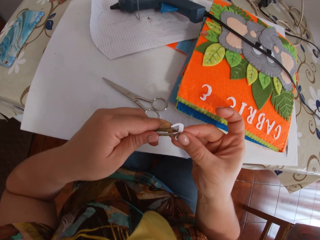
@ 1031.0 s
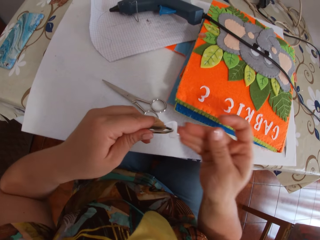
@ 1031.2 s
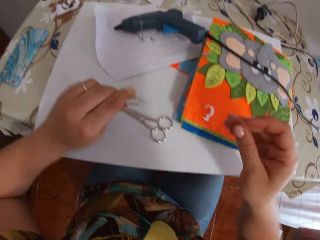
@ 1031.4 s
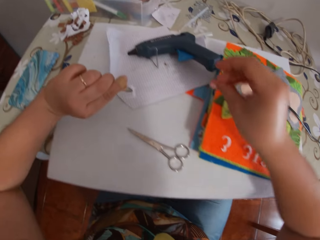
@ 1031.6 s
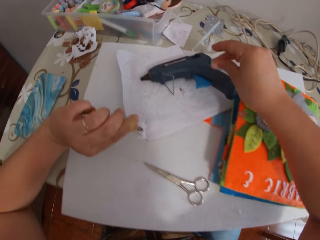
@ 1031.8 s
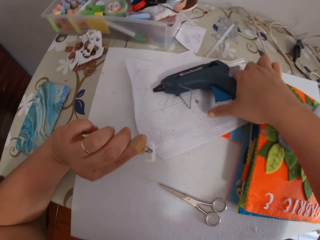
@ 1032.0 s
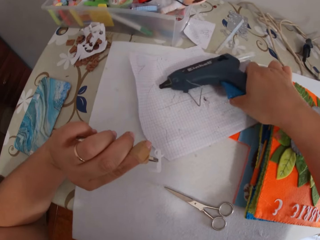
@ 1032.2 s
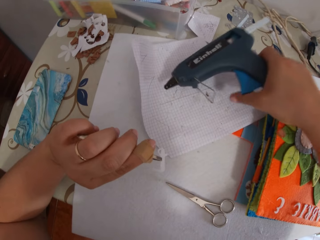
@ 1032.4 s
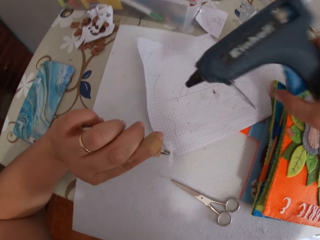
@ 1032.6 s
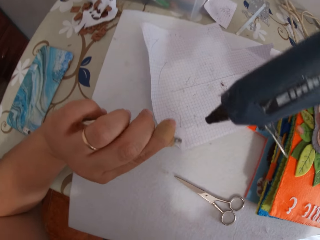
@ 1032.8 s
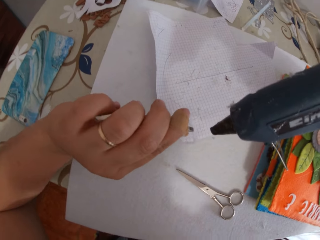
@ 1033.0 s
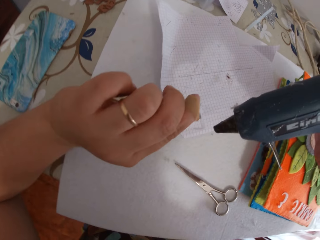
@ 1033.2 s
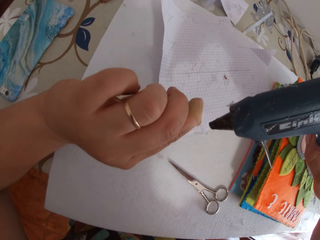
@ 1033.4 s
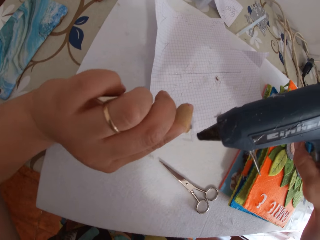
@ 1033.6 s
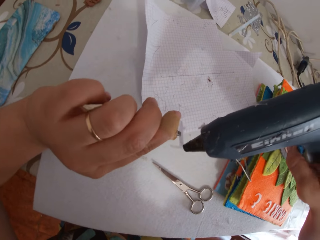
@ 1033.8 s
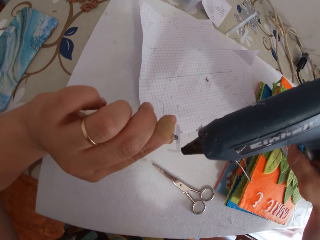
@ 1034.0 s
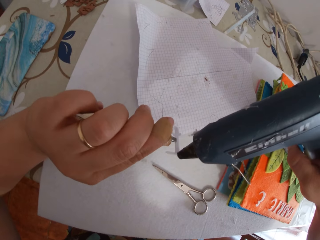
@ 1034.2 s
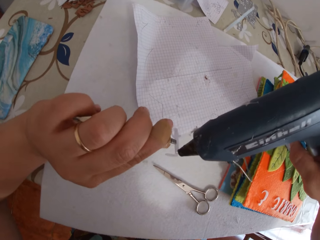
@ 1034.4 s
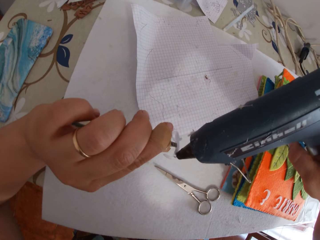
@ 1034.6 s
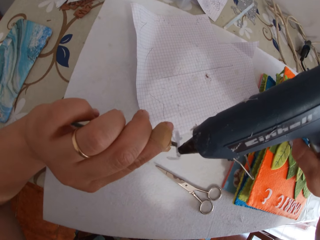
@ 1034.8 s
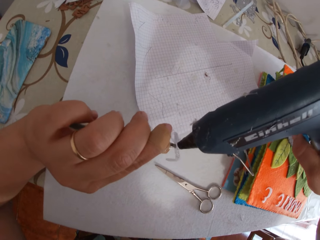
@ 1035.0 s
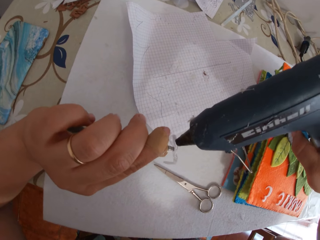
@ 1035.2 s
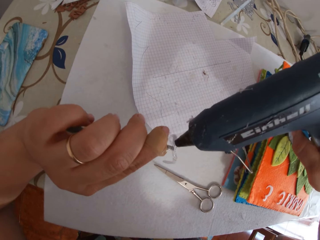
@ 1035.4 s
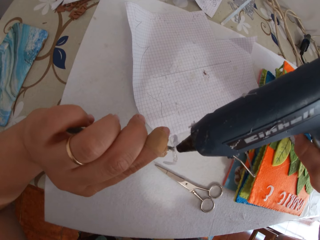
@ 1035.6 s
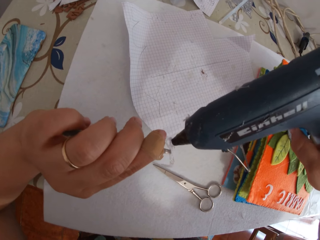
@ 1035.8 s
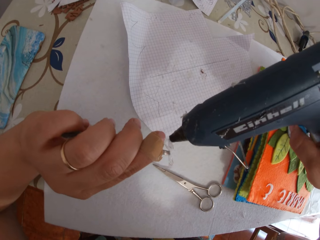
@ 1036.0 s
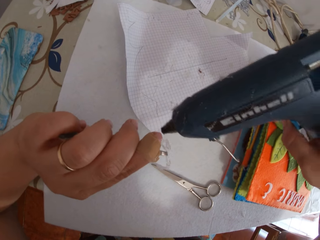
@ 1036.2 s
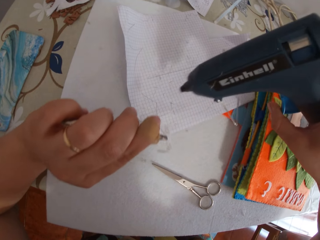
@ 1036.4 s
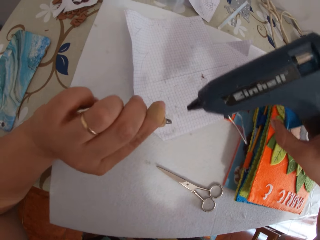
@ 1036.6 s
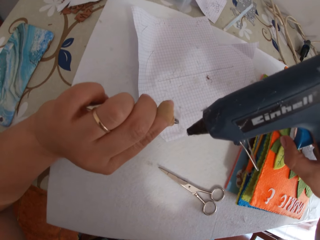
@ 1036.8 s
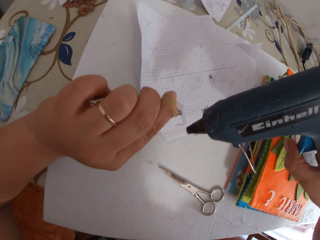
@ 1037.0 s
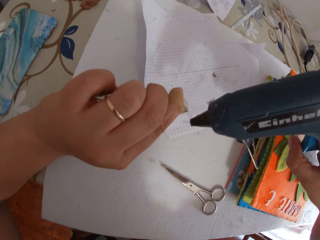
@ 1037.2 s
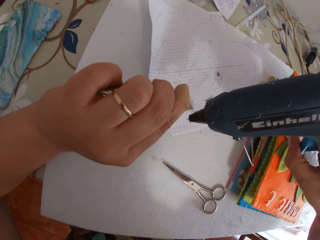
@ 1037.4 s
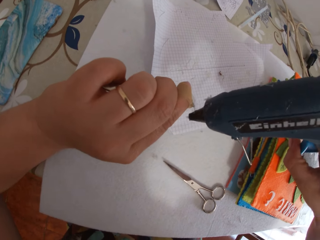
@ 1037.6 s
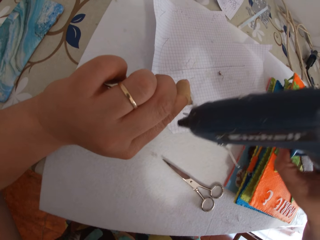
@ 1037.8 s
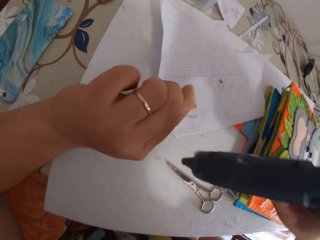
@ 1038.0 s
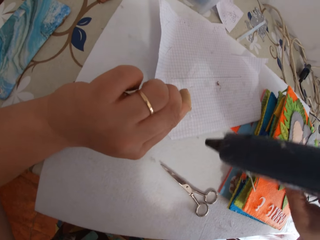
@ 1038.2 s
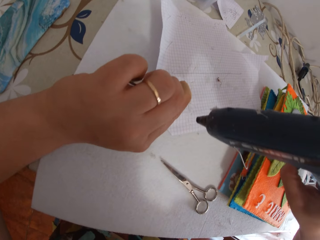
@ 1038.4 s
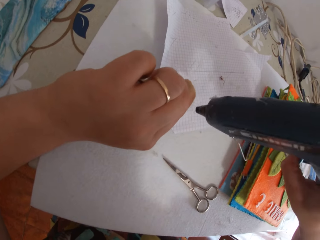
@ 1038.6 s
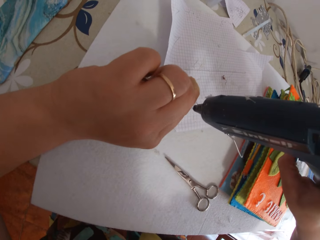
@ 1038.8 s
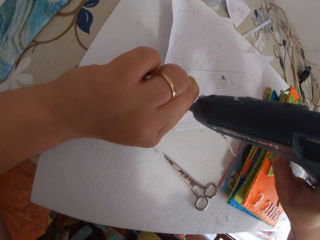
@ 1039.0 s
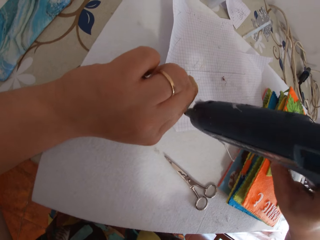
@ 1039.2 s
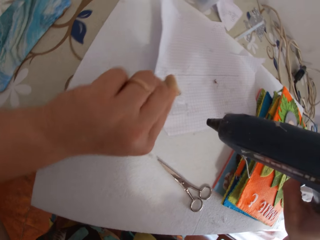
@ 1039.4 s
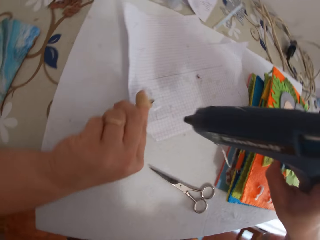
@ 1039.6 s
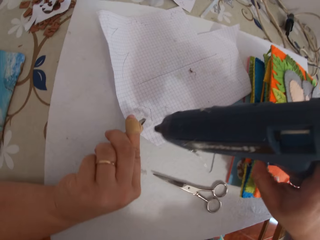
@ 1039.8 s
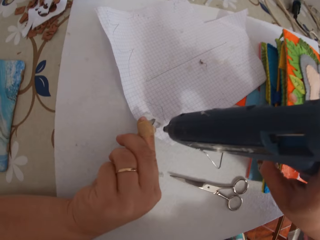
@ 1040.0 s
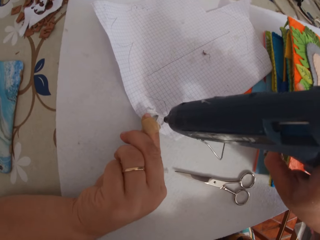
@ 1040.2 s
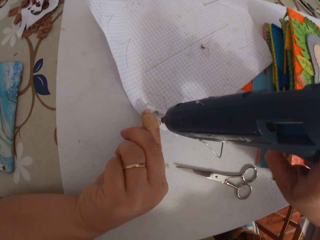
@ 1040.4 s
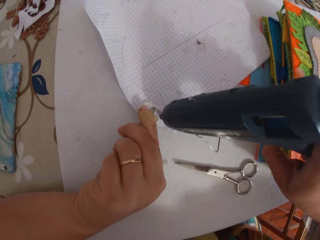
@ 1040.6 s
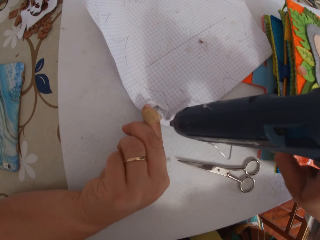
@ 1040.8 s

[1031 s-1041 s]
The camera wearer holds the paper alphabet with the pincer. They pick up the glue gun from the paper. They put glue on the paper alphabet with the glue gun.

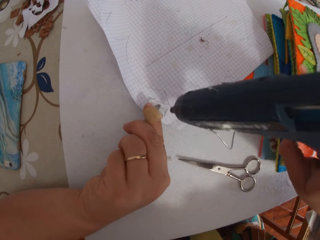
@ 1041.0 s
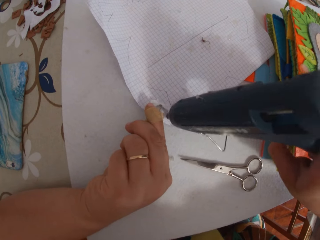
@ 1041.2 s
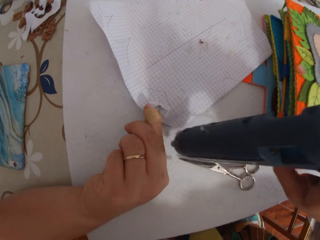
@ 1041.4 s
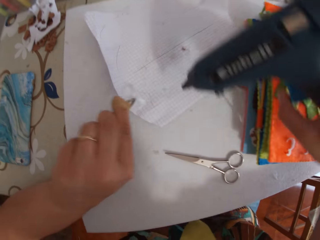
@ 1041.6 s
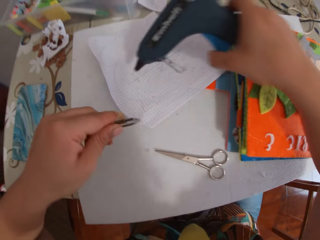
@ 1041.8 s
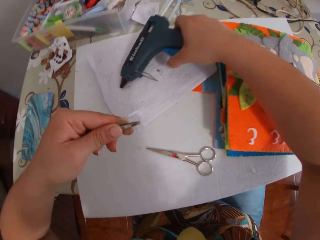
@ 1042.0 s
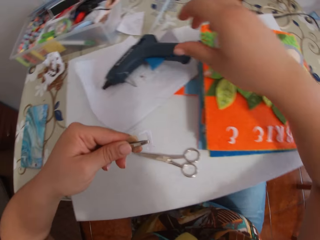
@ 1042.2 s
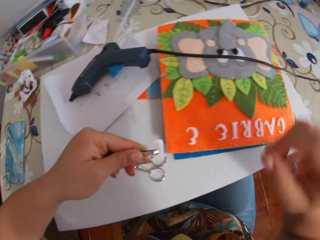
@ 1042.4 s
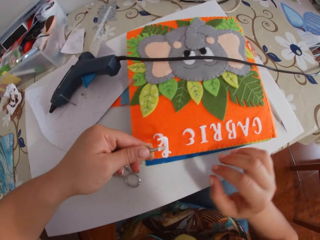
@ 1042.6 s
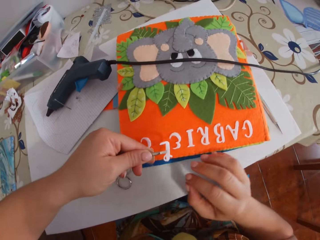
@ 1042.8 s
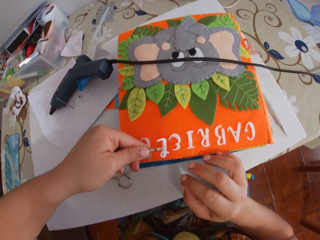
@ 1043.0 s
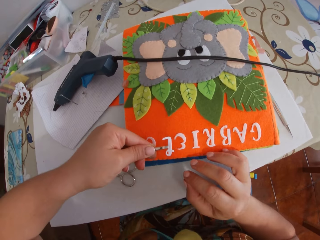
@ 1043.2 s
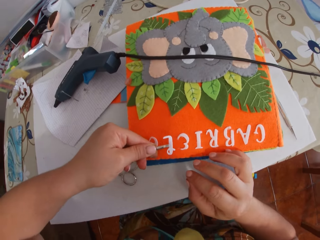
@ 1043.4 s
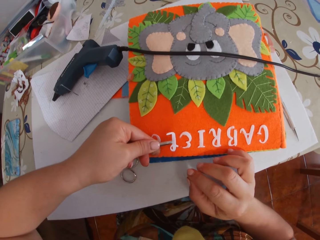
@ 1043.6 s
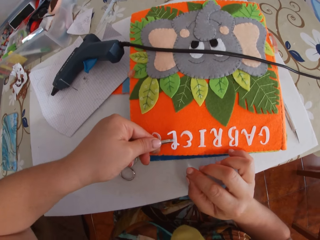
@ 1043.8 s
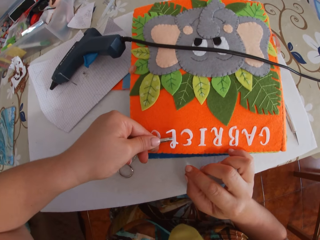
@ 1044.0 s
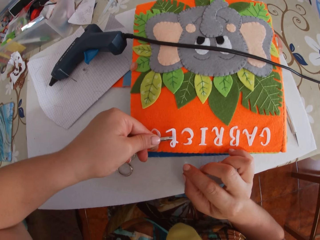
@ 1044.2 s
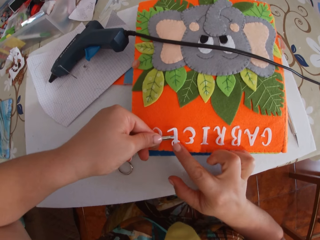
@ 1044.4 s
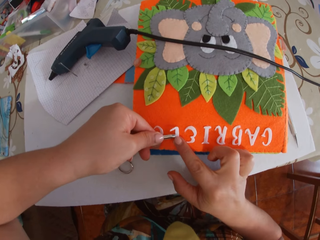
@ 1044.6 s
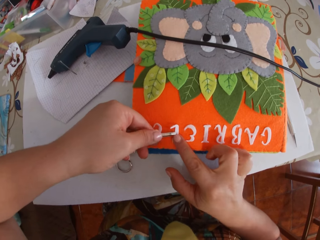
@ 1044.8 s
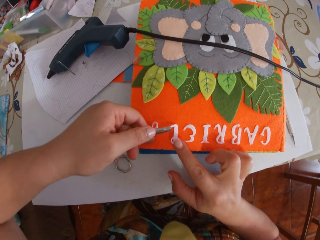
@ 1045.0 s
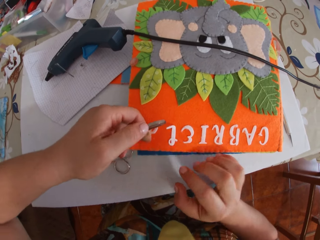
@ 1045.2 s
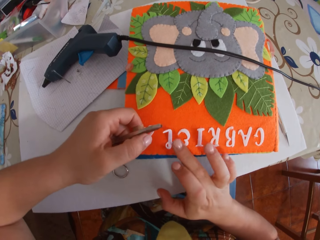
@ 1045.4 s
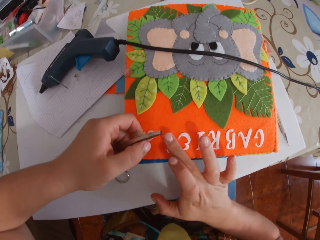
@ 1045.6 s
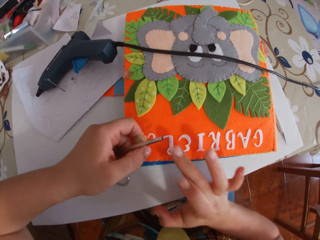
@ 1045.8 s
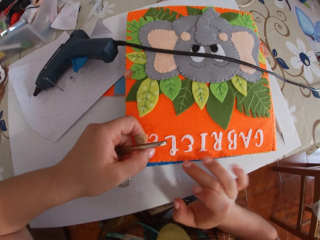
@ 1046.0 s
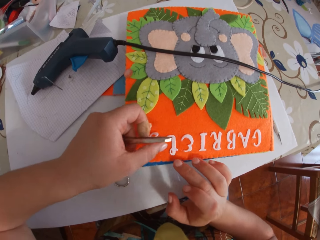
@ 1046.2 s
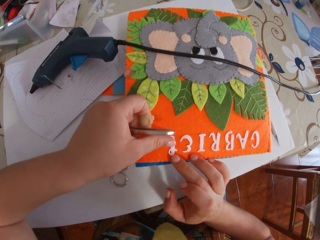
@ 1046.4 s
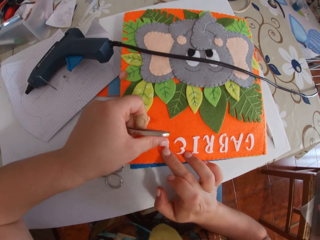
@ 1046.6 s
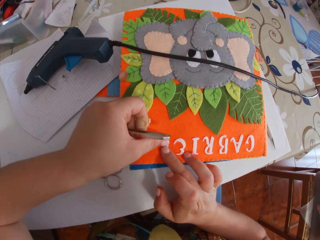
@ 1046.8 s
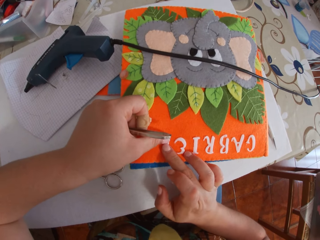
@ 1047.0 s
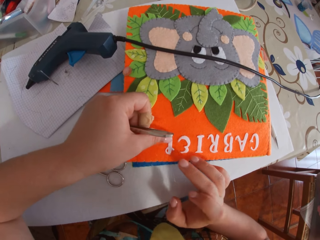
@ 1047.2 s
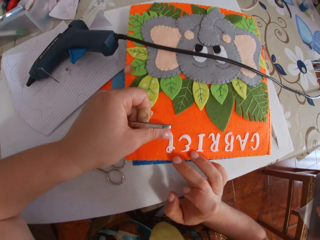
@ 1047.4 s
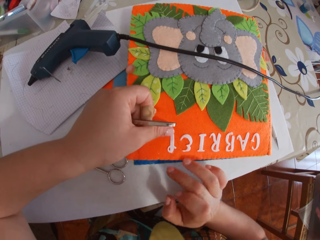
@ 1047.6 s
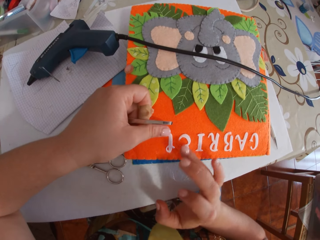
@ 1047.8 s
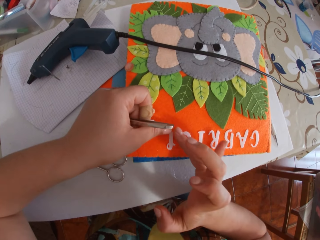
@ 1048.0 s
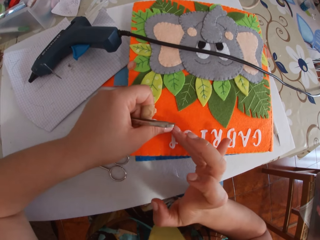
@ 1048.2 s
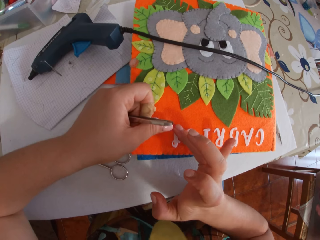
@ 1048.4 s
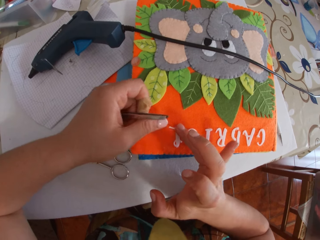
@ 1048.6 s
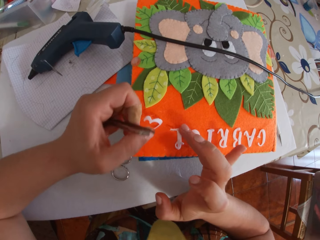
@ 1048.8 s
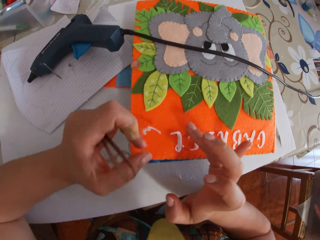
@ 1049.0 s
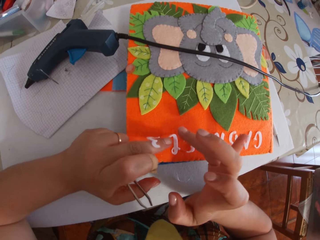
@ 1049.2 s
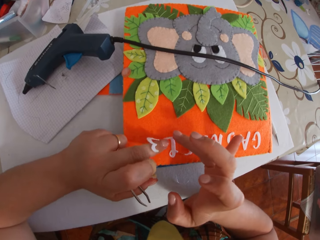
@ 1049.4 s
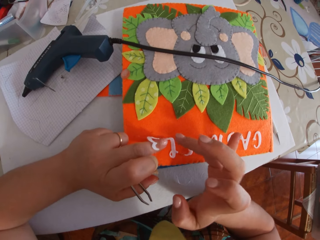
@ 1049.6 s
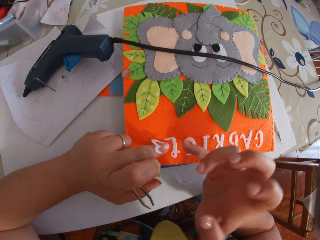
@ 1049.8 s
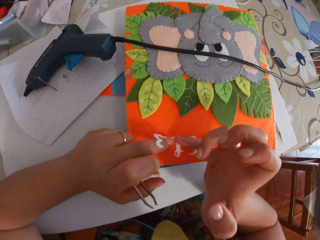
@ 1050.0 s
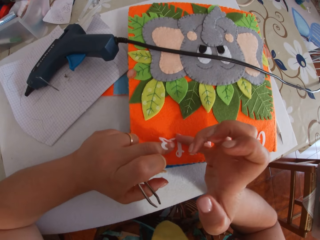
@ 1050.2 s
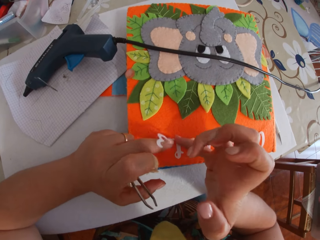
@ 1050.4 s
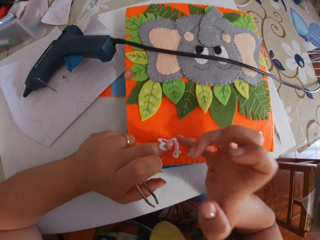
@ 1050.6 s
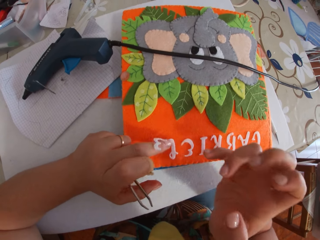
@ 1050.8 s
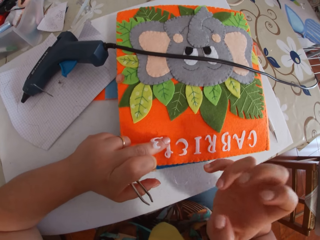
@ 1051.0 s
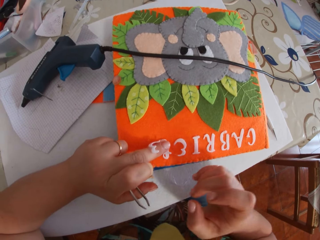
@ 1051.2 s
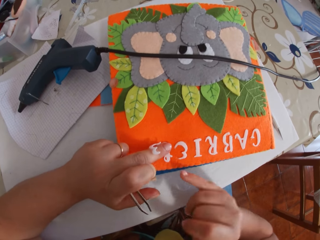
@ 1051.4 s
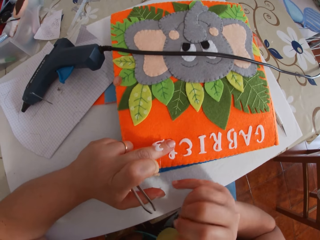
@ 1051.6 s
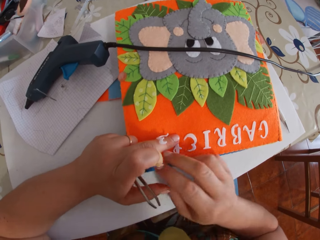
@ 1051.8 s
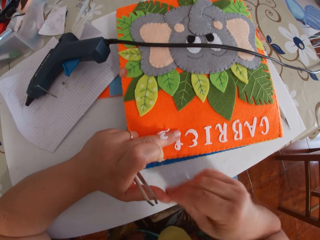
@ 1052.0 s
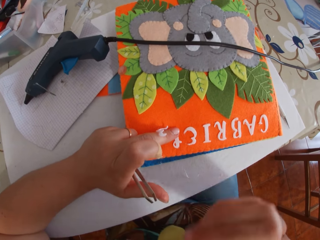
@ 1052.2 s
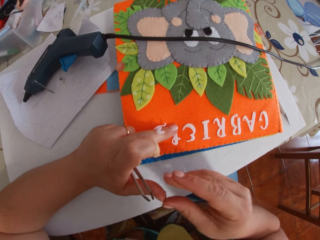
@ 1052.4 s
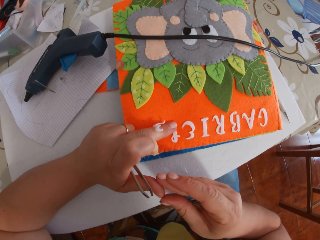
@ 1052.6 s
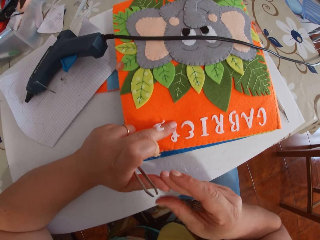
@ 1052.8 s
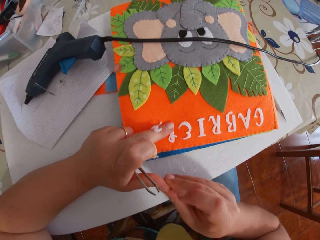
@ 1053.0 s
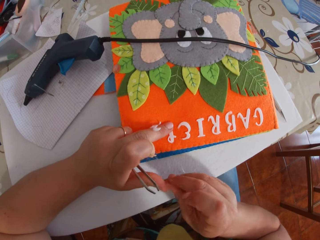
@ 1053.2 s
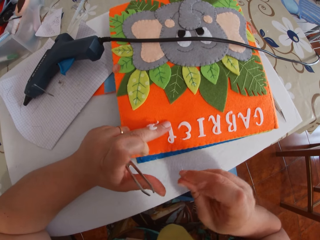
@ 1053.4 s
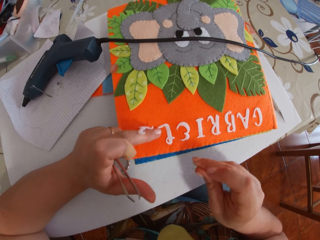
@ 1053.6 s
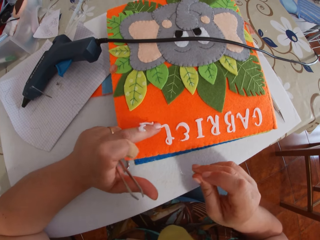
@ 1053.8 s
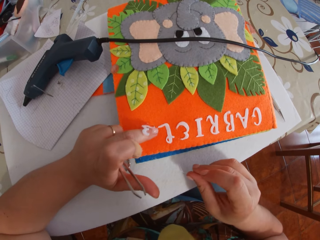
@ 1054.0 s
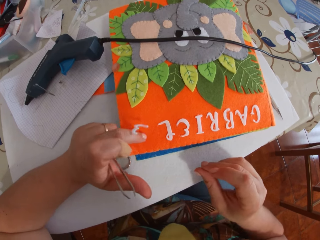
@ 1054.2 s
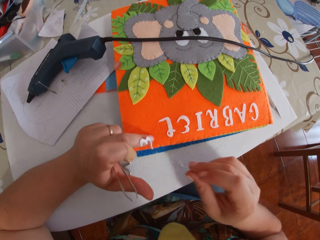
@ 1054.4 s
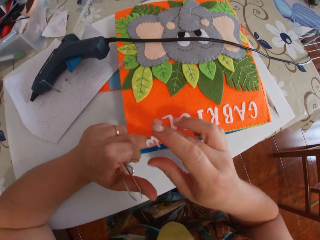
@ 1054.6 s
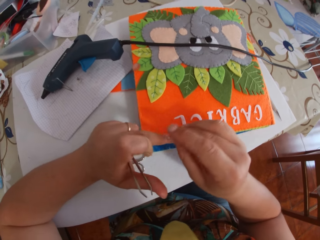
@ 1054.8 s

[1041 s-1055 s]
The camera wearer drops the glue gun on the paper. She places the paper alphabet on the book with the pincer and her finger. She taps the paper alphabet with her finger. She places the paper alphabet on the book with her fingers. She removes glue from her finger.
